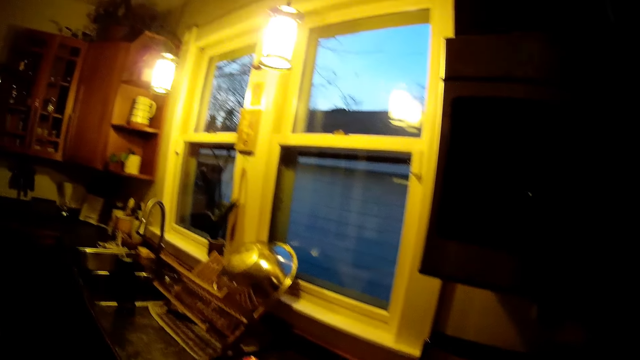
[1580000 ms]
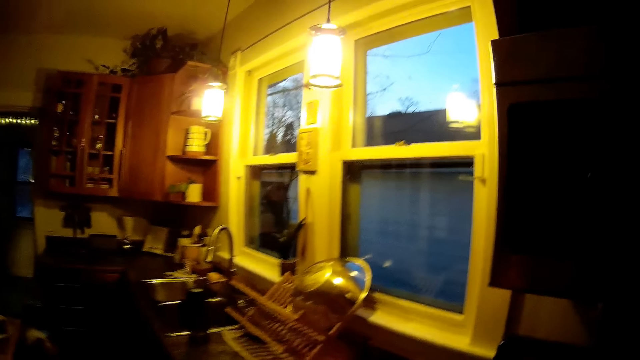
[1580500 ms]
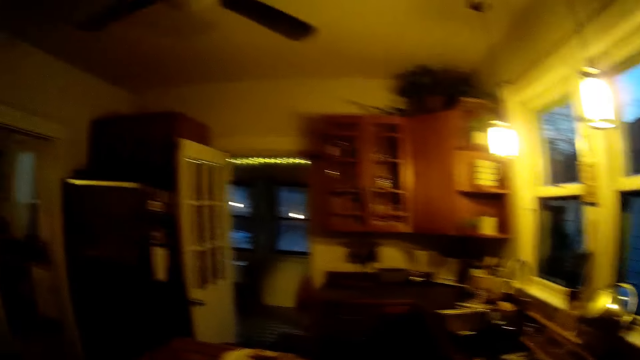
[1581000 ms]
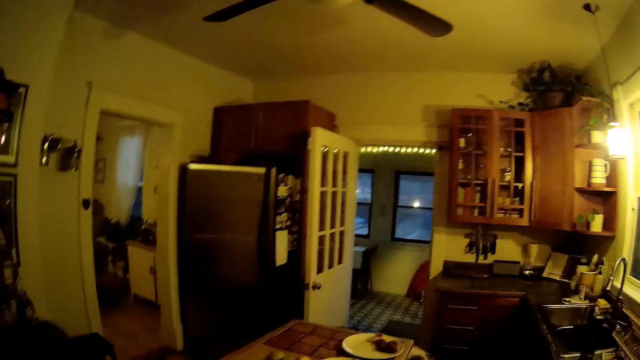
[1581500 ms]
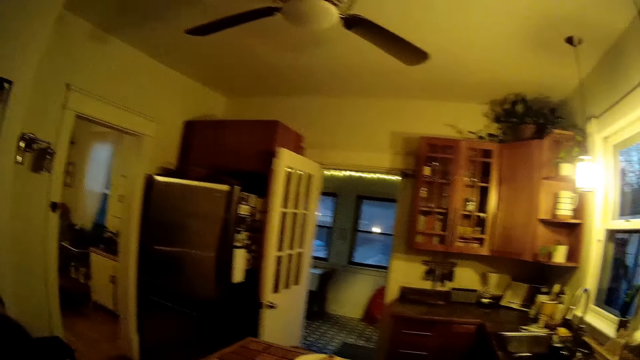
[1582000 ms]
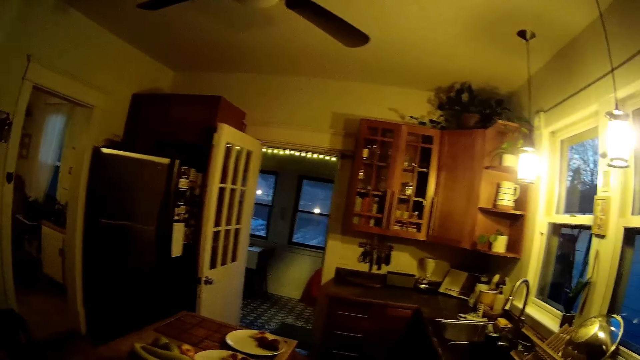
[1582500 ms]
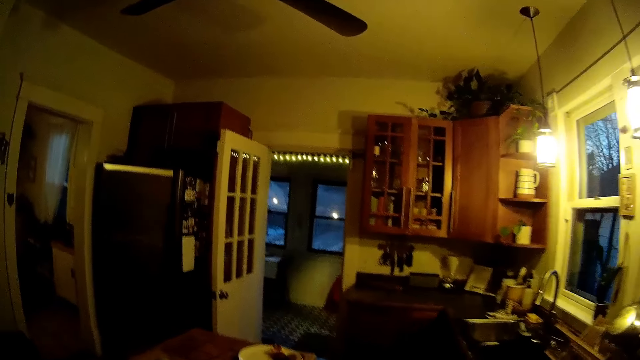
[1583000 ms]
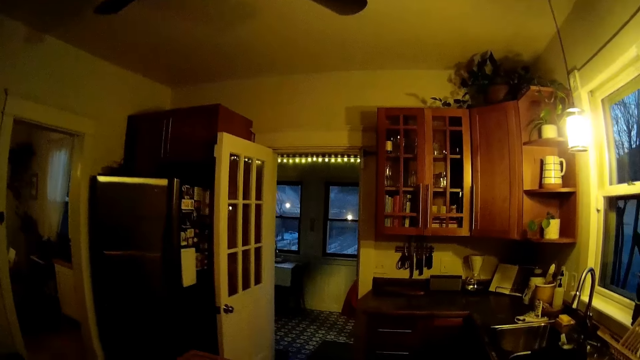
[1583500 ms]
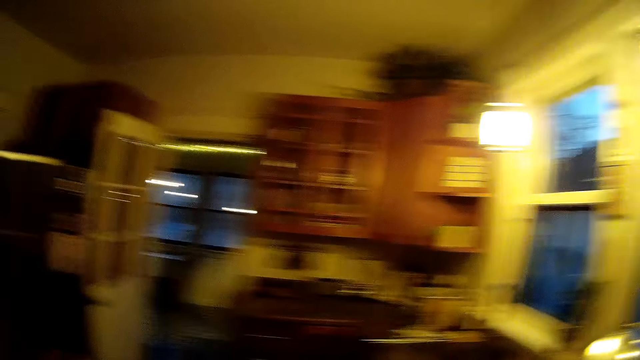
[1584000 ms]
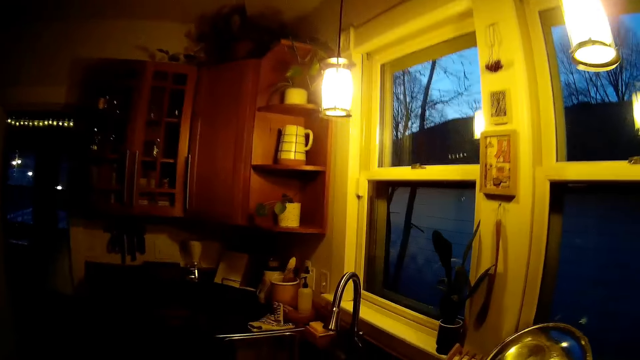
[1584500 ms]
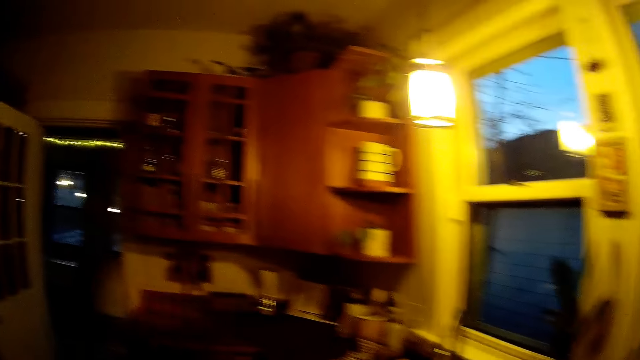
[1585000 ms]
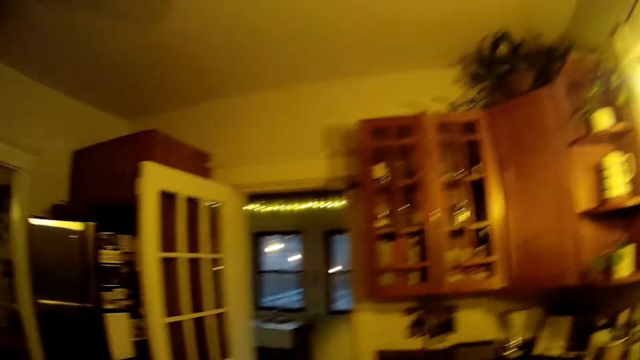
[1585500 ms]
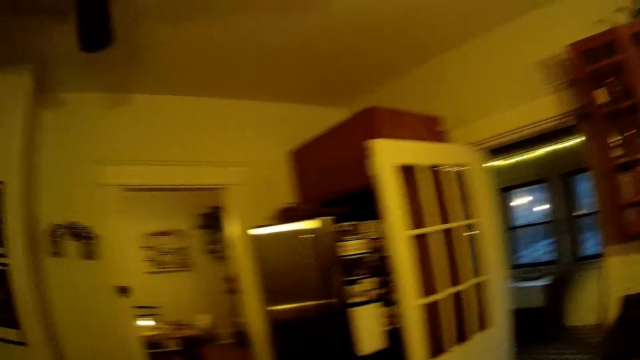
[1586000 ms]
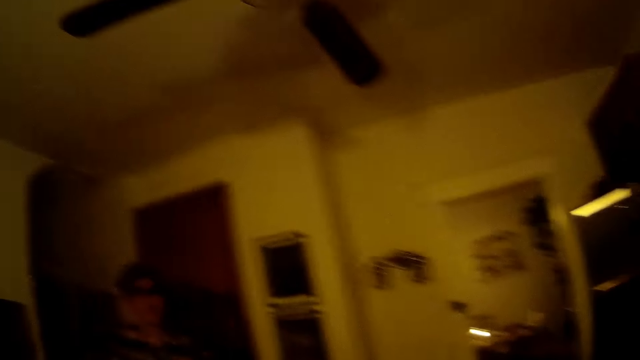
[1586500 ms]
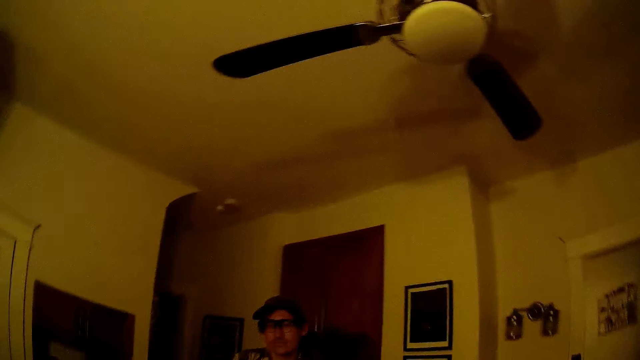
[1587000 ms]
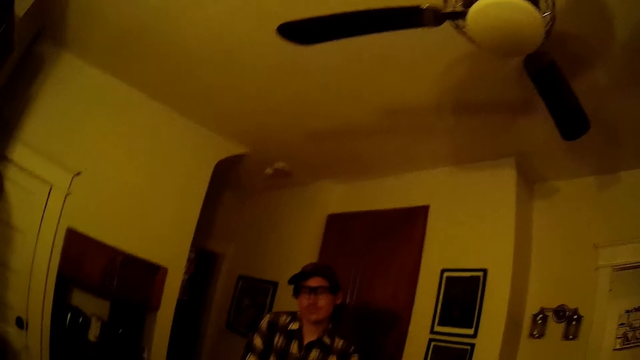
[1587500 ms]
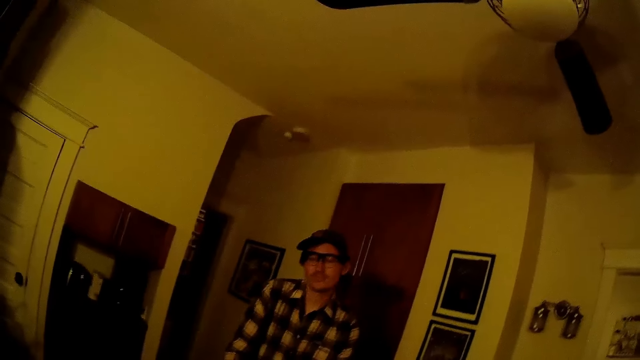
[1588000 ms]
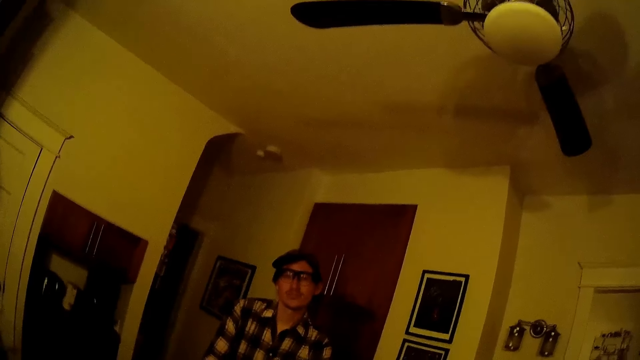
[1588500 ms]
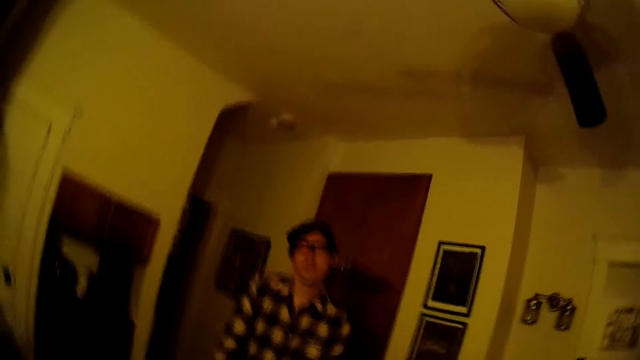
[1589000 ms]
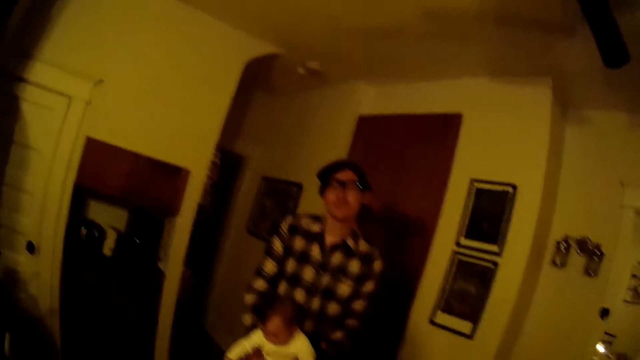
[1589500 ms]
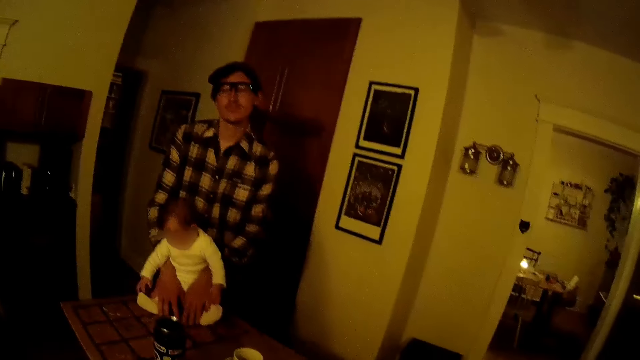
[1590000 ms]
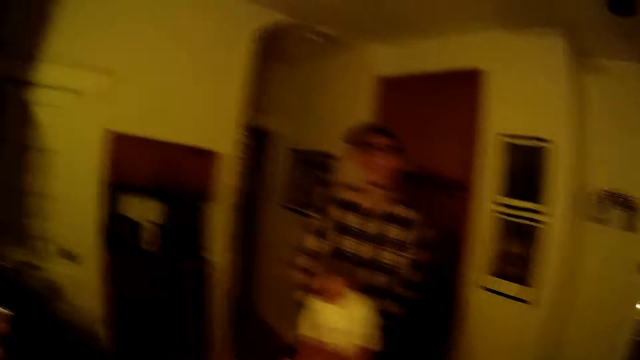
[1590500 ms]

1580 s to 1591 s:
The camera wearer stands beside the cooker. They look around. They walk around. They look around.

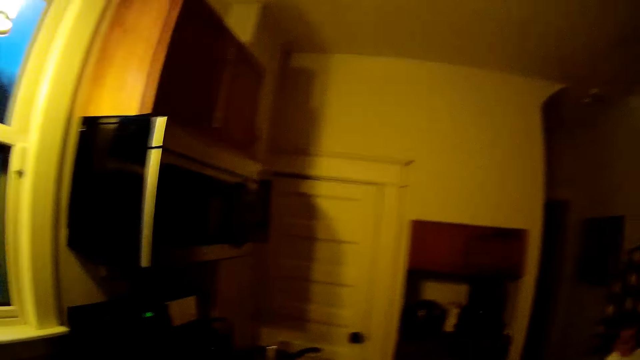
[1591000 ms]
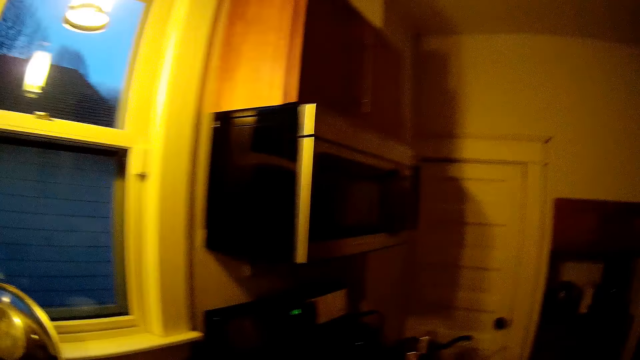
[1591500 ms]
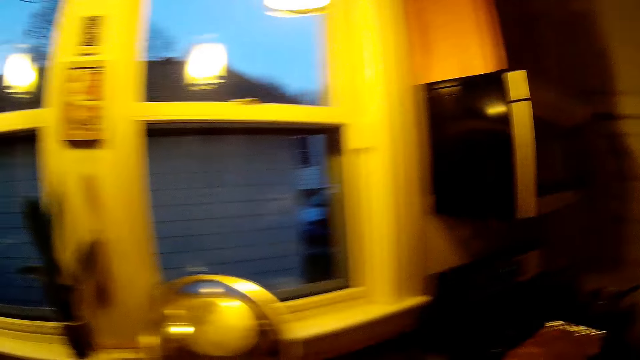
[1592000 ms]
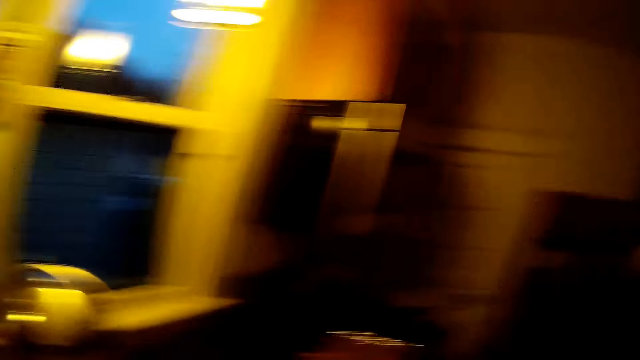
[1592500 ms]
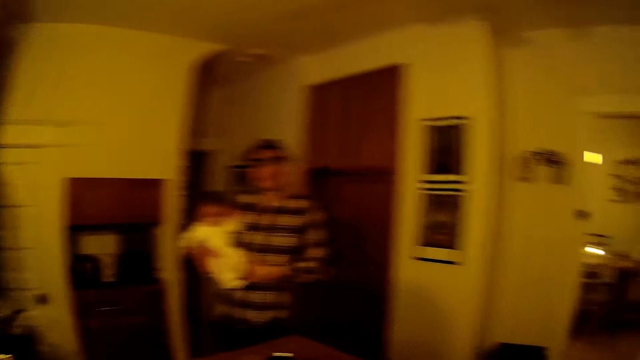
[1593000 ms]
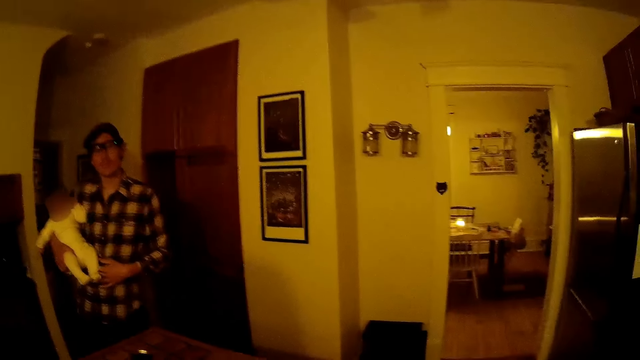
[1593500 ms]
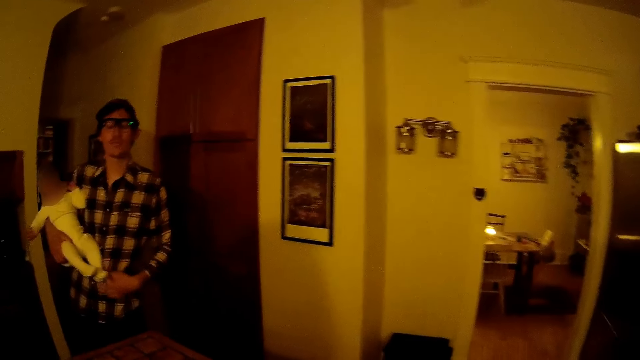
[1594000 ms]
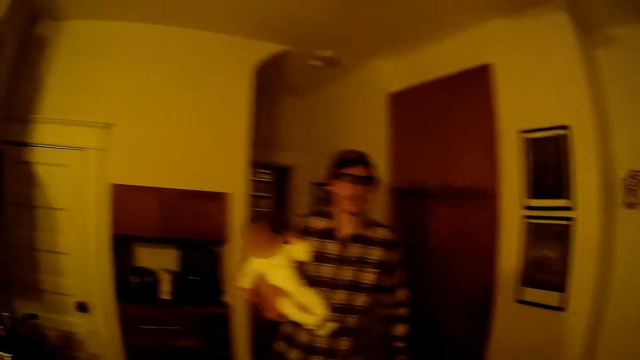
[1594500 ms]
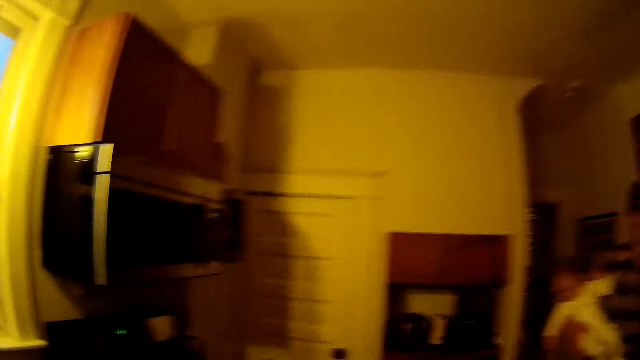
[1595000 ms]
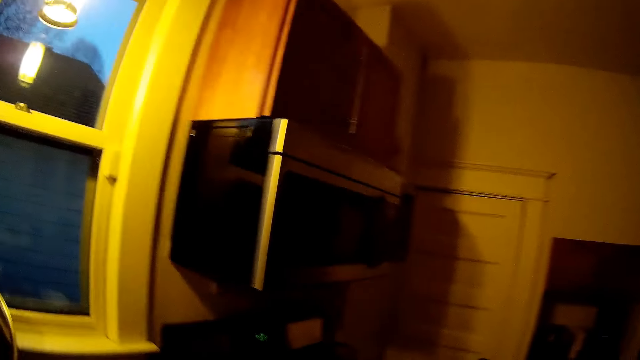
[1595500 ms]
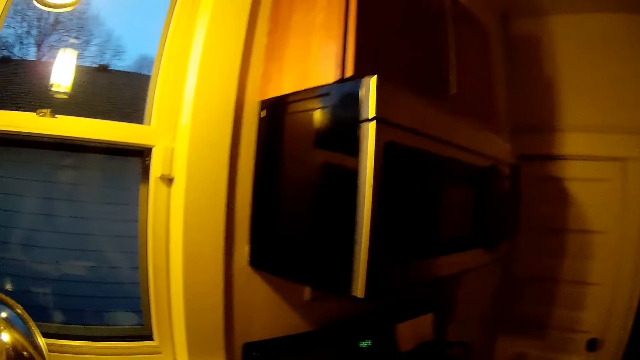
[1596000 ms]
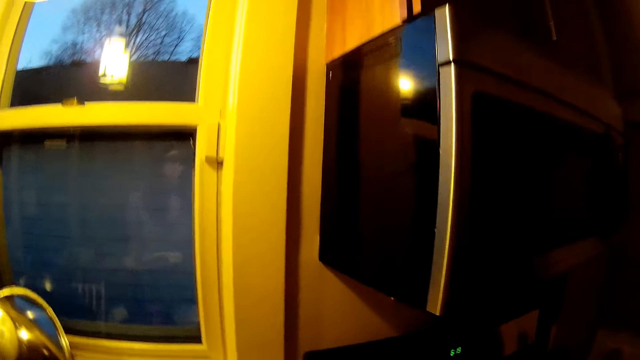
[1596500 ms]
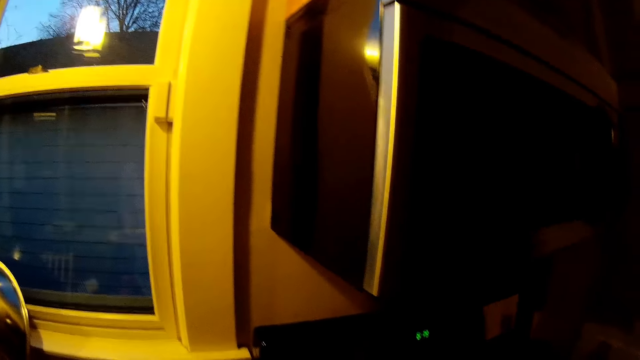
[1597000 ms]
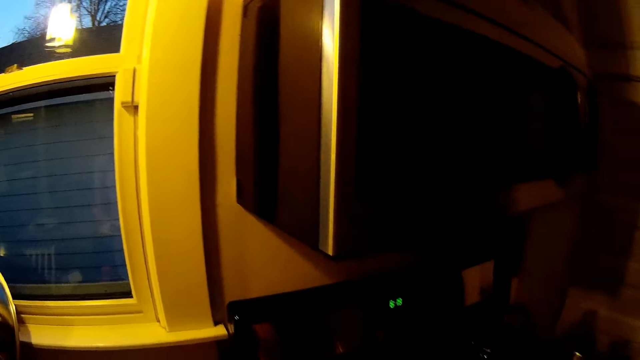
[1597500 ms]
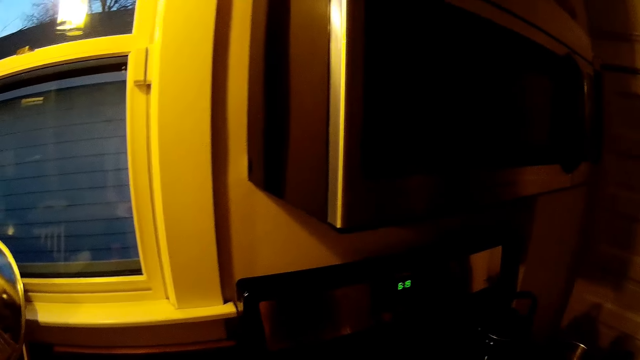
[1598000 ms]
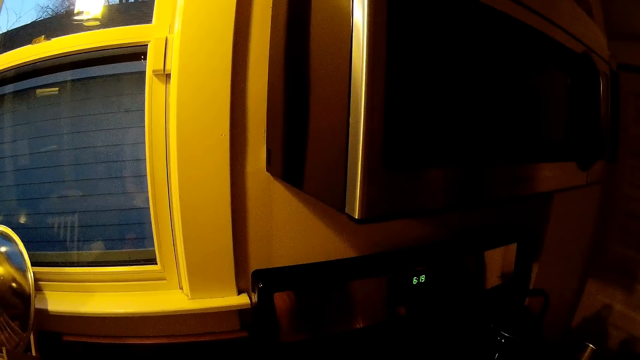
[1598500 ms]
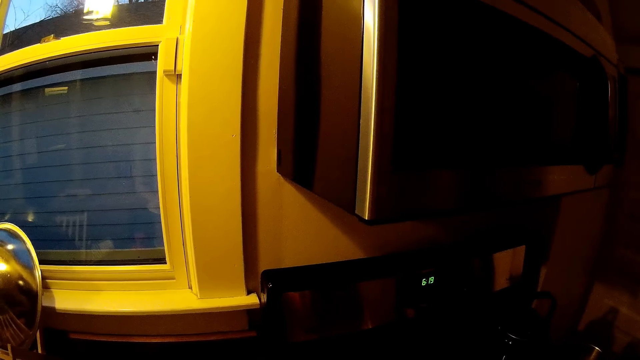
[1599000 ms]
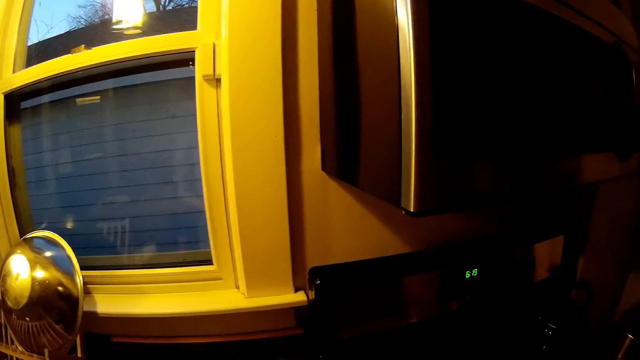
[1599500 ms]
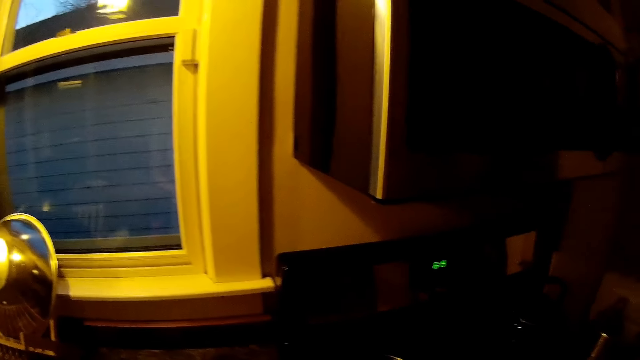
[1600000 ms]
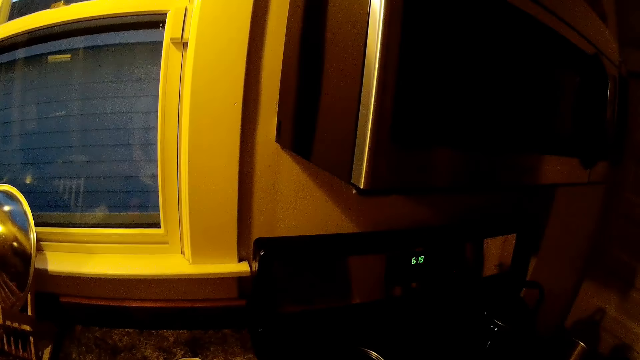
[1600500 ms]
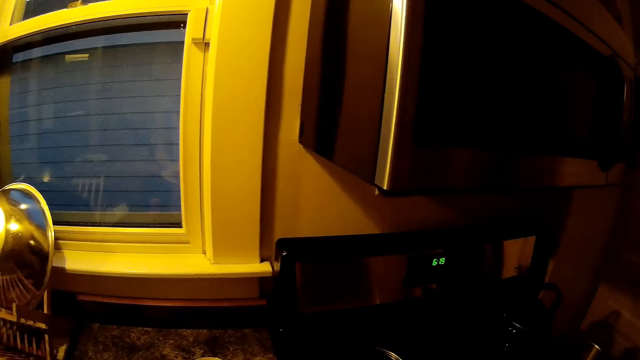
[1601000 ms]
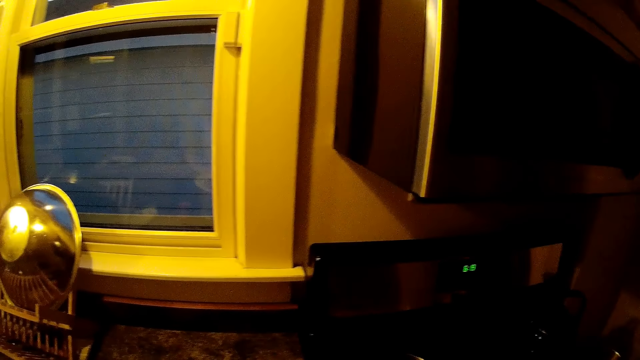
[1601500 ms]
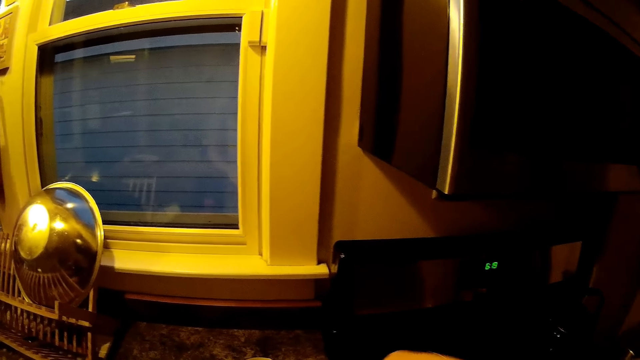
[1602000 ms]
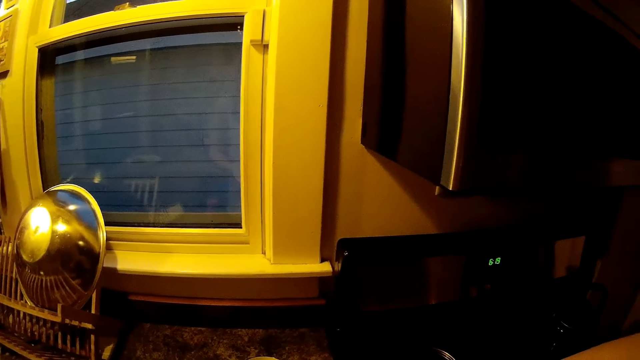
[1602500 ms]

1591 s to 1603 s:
The man carries the baby on his body and drops his left hand.
